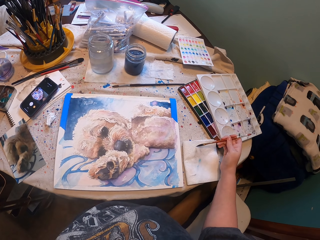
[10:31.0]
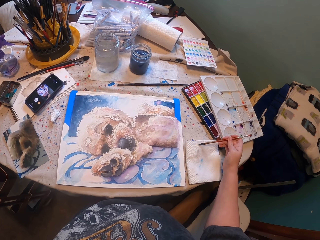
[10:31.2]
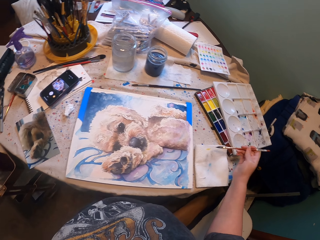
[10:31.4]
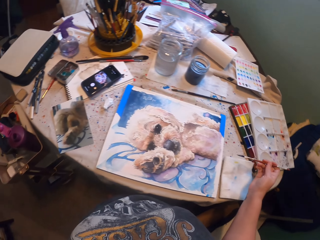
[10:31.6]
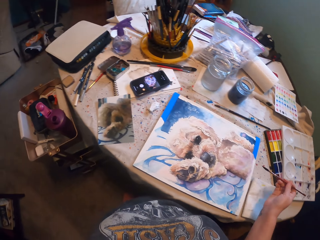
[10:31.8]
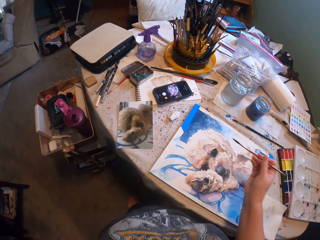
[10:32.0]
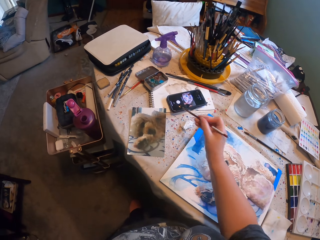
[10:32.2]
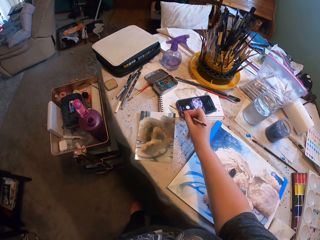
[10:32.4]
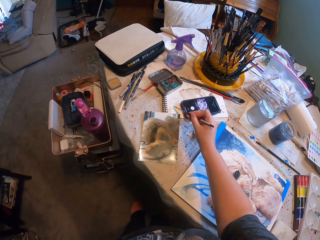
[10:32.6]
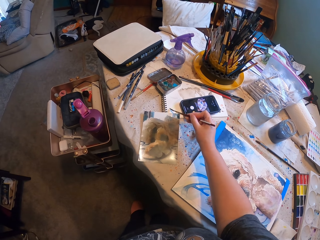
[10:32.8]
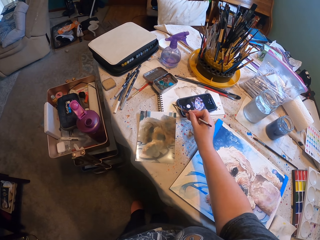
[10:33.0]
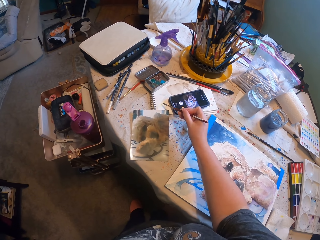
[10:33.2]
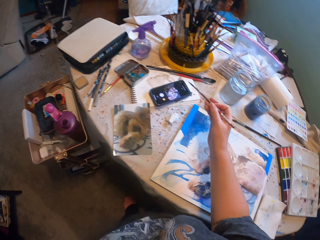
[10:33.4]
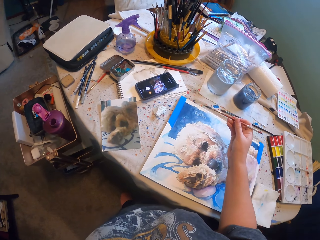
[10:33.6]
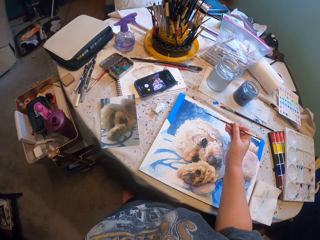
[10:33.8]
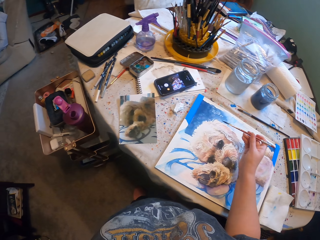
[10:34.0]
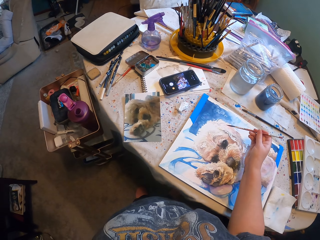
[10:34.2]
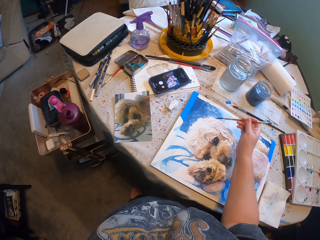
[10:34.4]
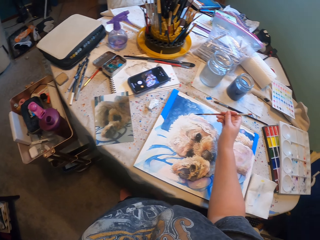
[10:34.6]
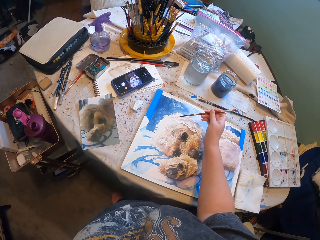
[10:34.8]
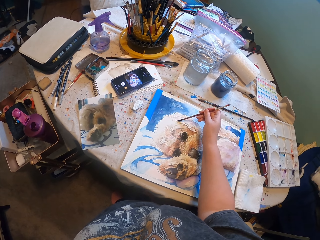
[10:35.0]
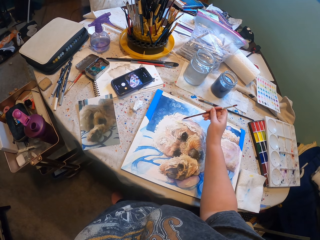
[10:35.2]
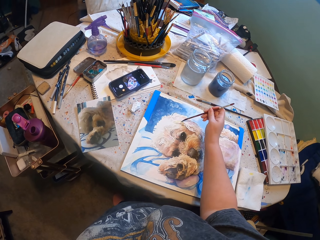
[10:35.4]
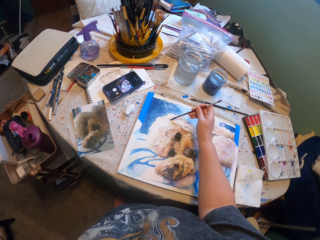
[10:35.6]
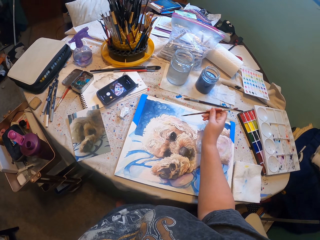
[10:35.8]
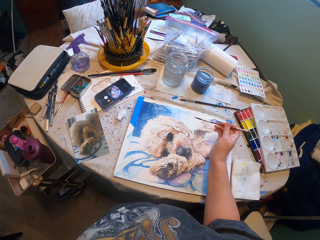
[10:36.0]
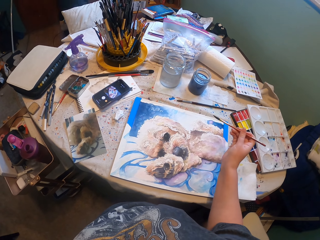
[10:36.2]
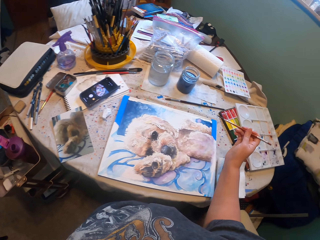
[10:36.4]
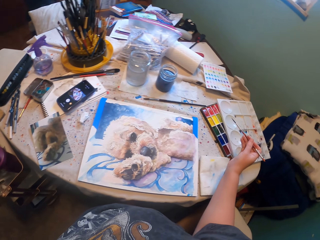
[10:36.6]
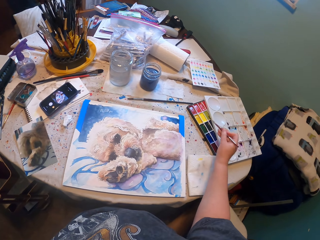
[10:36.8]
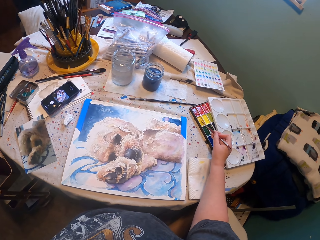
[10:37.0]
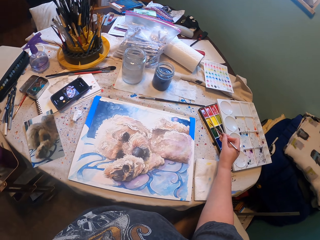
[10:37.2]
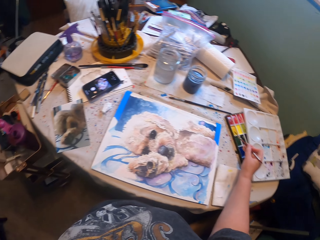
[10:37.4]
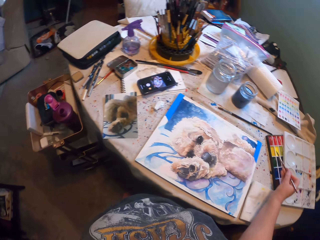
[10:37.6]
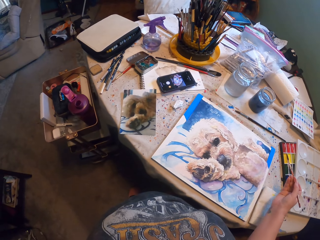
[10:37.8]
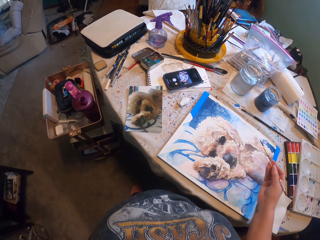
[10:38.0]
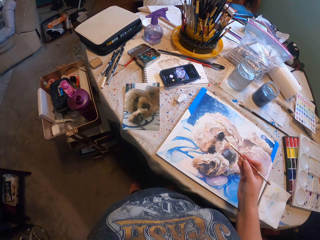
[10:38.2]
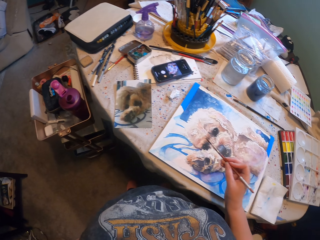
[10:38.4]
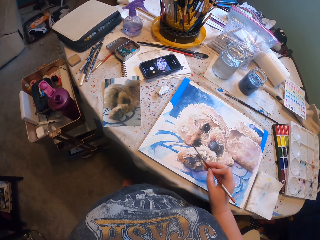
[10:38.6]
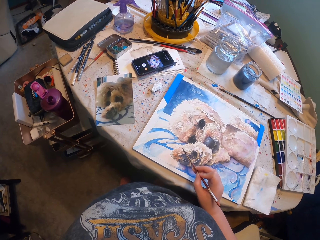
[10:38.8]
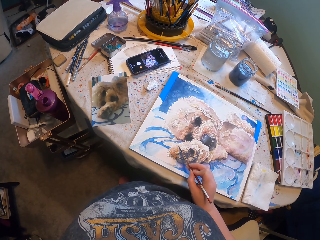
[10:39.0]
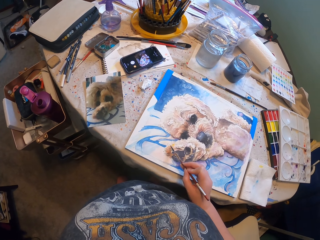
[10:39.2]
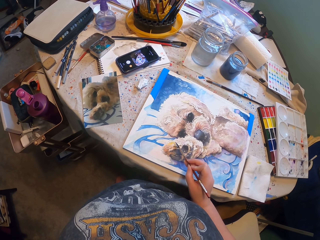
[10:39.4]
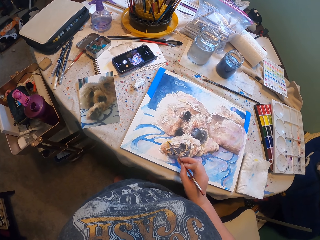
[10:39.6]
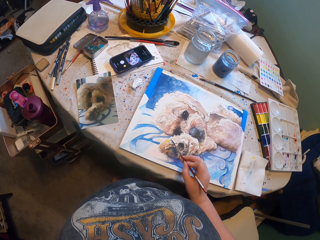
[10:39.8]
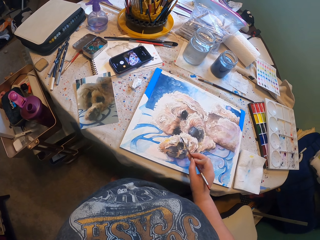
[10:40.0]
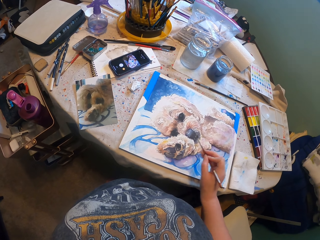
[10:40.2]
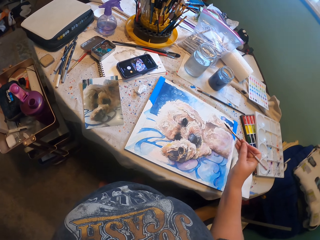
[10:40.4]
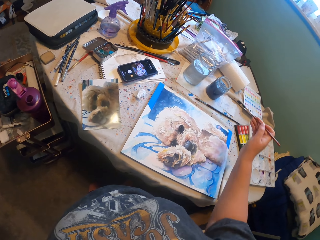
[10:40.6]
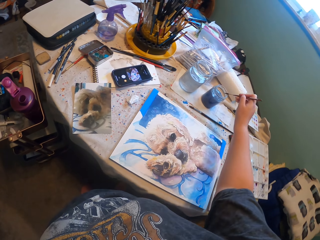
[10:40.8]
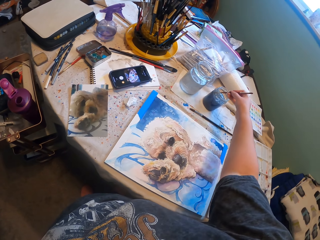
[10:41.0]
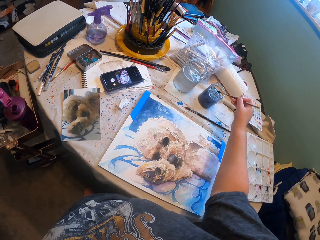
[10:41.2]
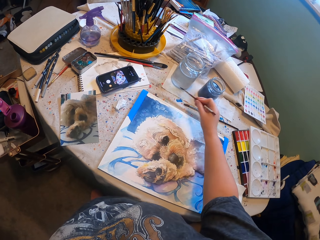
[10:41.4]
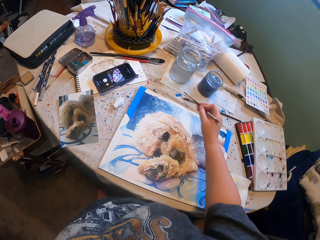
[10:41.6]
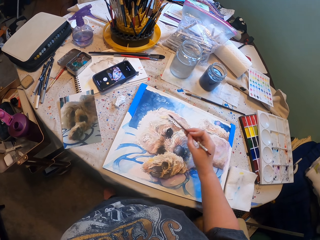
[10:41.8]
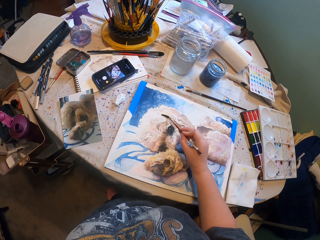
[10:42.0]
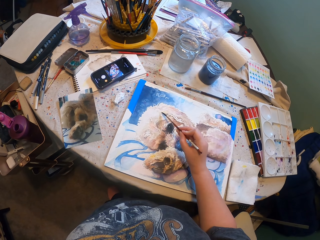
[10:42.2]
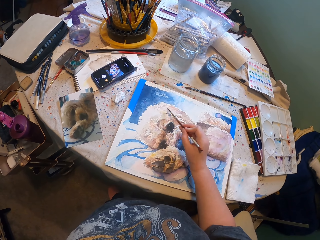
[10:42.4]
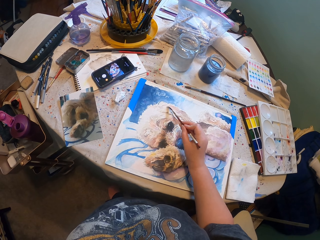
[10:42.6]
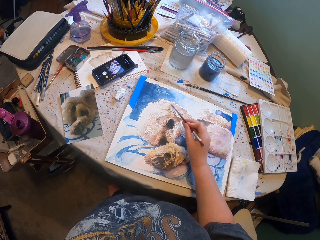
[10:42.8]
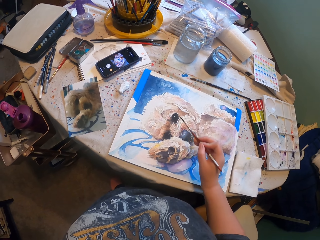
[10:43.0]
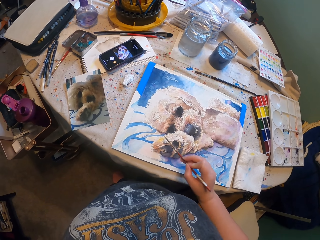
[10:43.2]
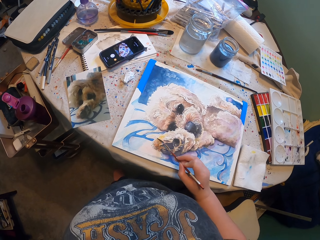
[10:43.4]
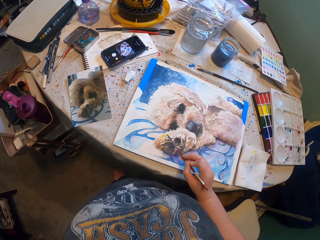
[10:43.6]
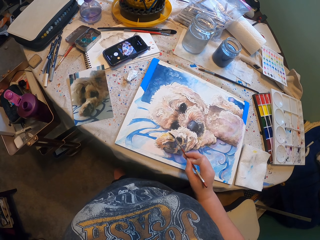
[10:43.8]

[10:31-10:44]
The camera wearer paints a picture. They paint it again. They collect paint with a paint brush. They paint the picture. They dip the paint brush into blue paint. They paint the picture.

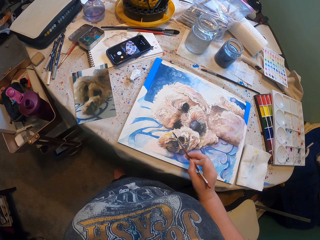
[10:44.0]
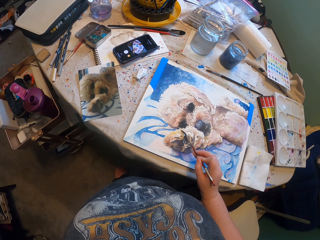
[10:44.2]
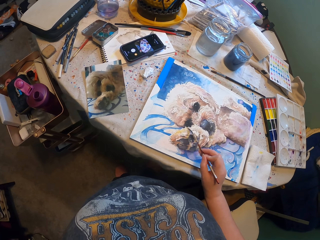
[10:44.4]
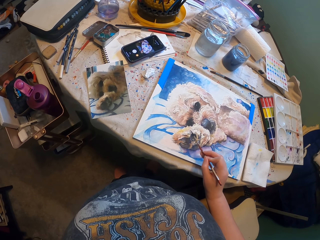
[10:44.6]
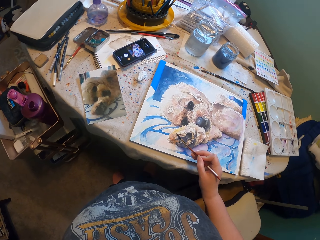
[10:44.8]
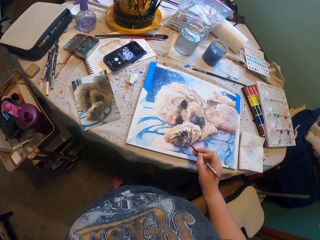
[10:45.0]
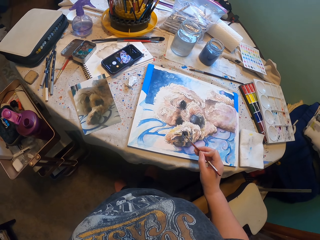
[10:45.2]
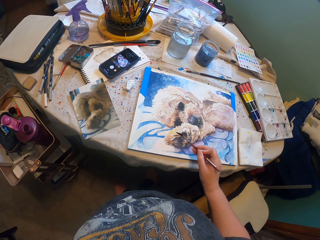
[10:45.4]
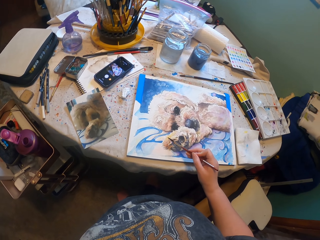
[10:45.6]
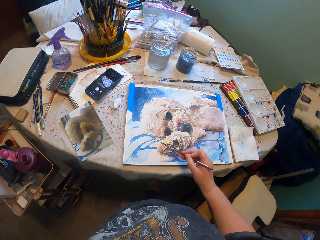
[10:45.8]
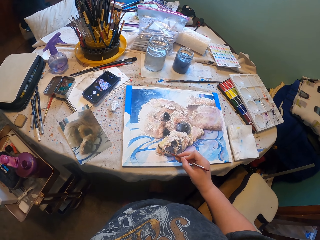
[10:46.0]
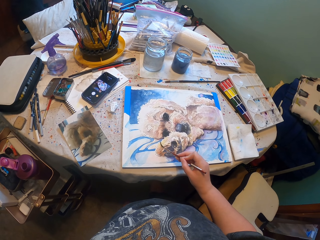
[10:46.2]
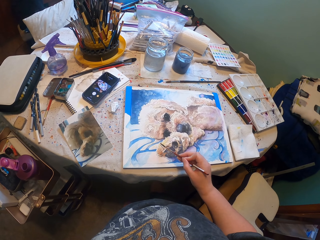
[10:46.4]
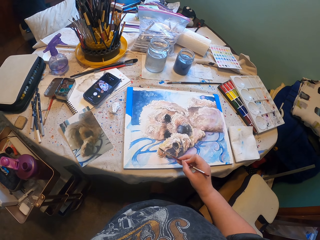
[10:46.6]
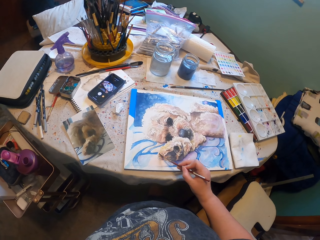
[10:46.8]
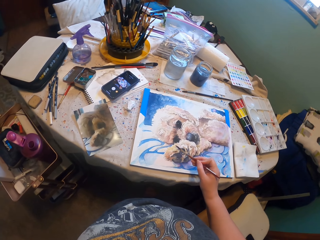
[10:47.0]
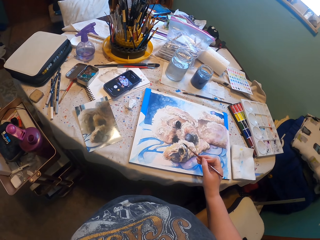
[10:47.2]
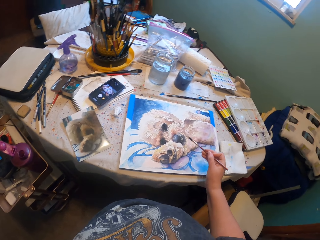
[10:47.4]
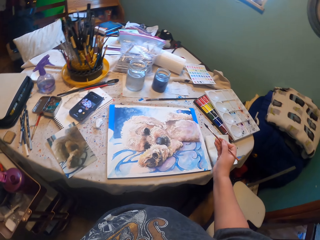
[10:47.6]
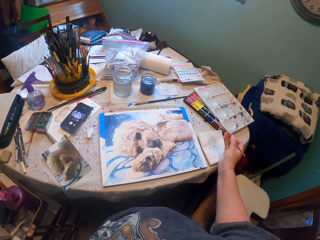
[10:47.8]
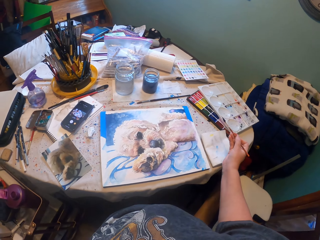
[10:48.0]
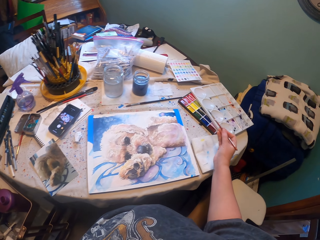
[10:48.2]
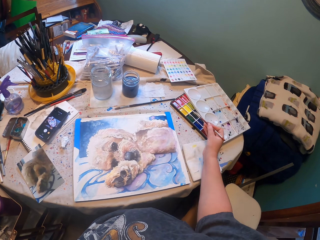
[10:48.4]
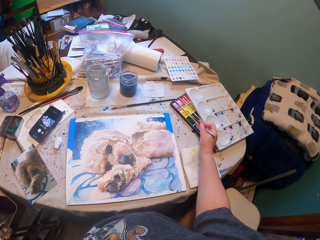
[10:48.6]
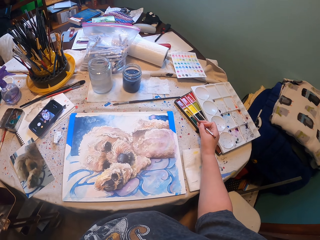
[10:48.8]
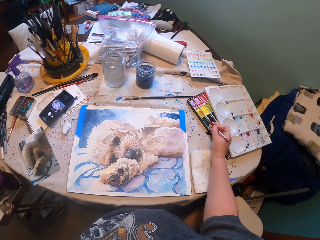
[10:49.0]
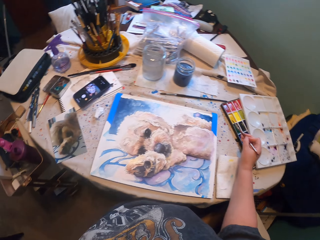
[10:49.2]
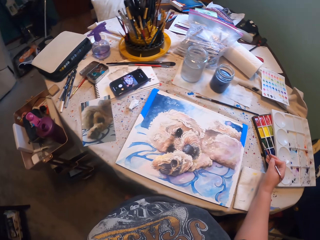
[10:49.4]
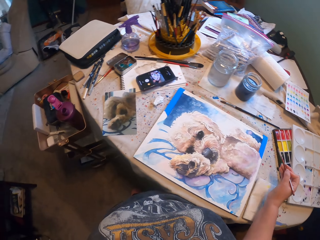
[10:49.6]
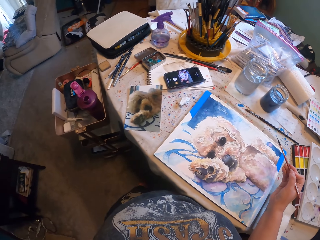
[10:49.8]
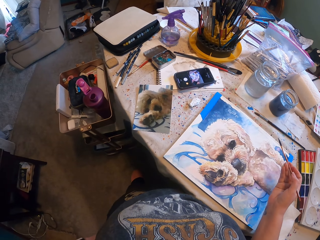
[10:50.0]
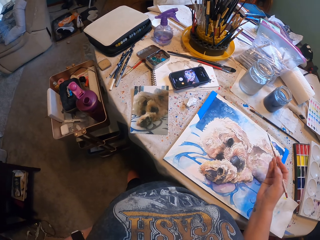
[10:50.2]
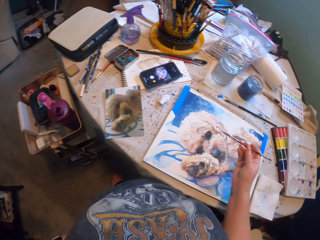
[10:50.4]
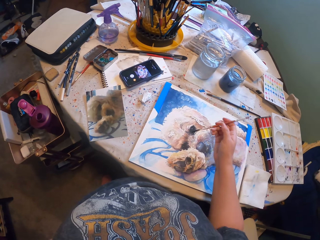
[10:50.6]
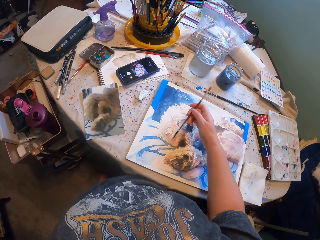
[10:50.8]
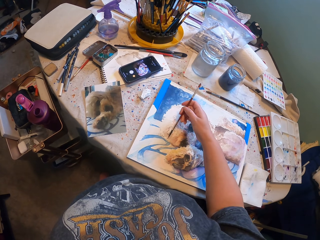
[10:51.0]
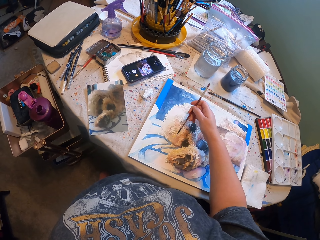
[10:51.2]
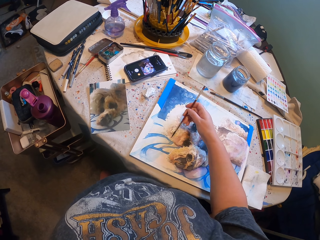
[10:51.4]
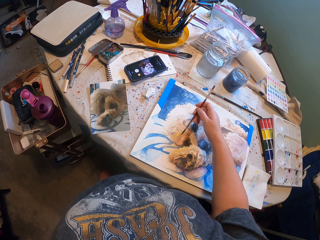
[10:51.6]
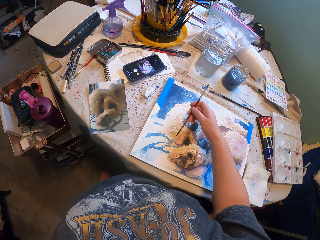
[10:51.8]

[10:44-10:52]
The camera wearer paints the drawing repeatedly. They collect paint with a paint brush. They paint a picture.
